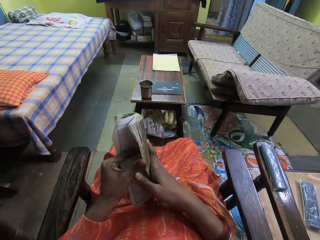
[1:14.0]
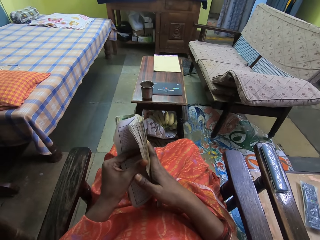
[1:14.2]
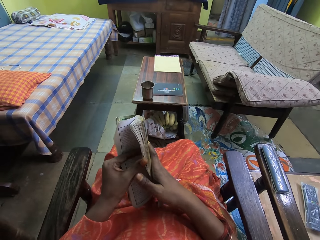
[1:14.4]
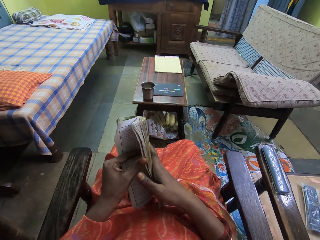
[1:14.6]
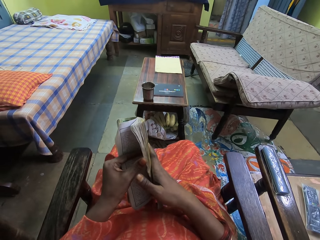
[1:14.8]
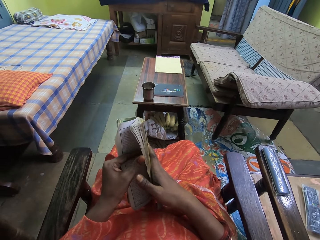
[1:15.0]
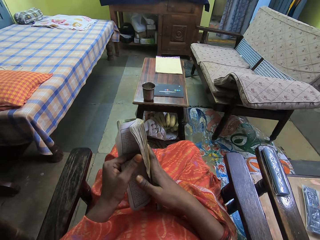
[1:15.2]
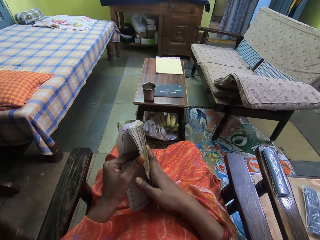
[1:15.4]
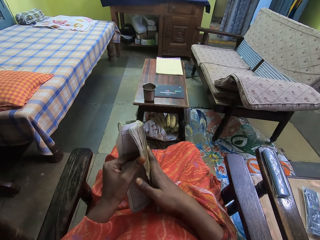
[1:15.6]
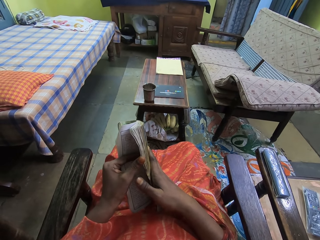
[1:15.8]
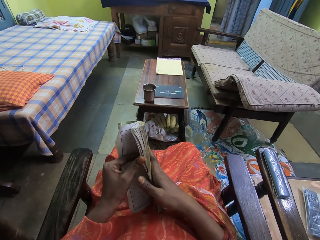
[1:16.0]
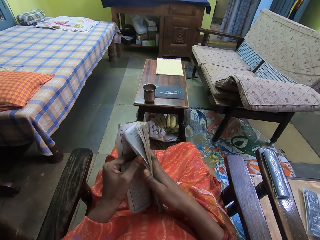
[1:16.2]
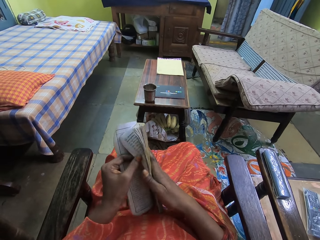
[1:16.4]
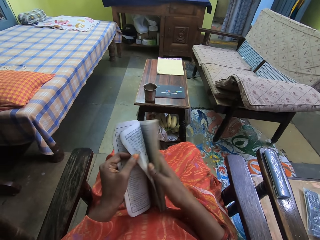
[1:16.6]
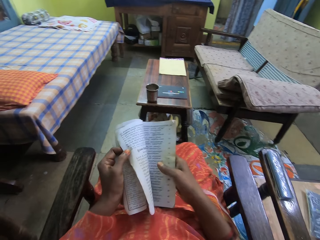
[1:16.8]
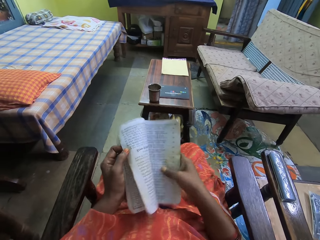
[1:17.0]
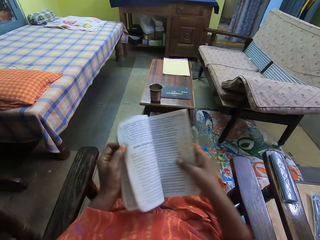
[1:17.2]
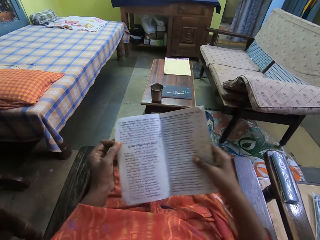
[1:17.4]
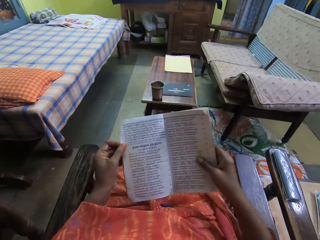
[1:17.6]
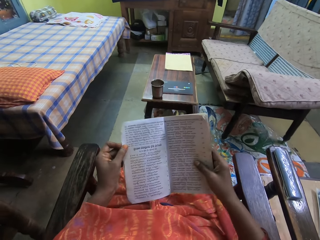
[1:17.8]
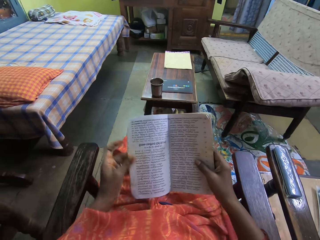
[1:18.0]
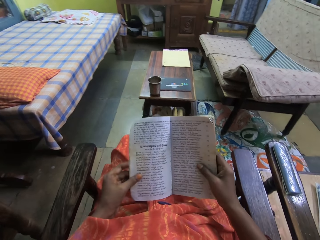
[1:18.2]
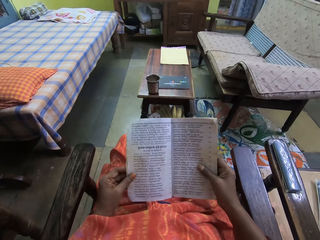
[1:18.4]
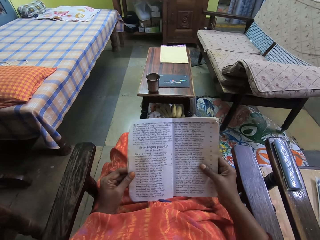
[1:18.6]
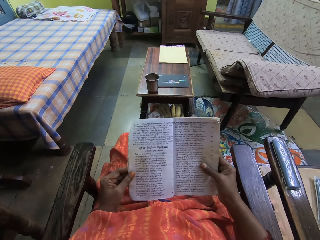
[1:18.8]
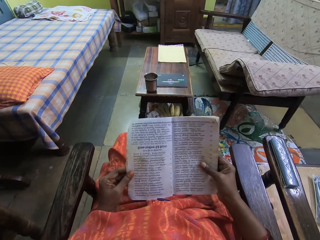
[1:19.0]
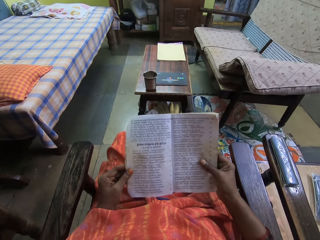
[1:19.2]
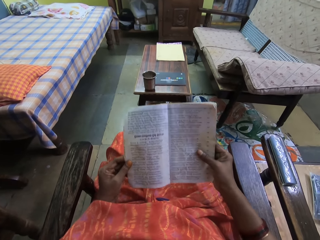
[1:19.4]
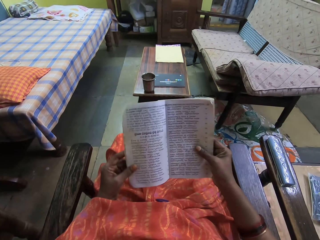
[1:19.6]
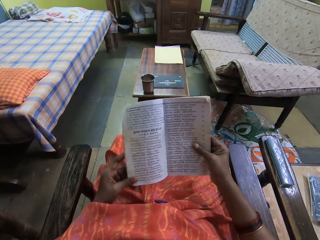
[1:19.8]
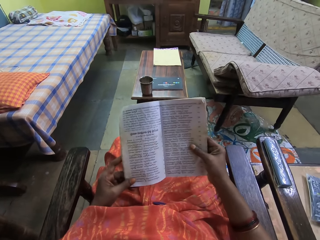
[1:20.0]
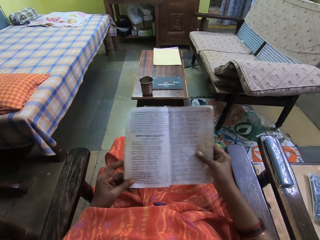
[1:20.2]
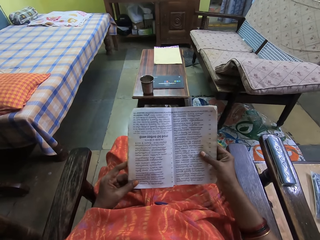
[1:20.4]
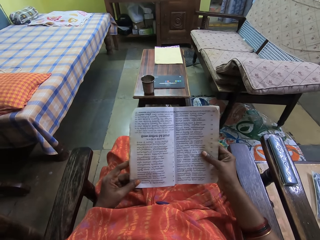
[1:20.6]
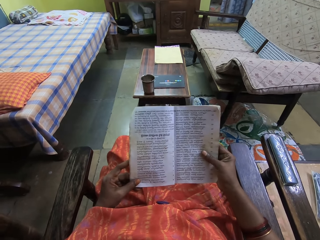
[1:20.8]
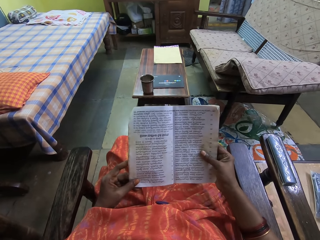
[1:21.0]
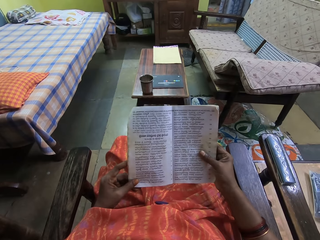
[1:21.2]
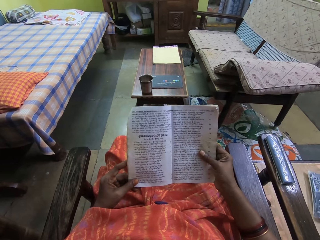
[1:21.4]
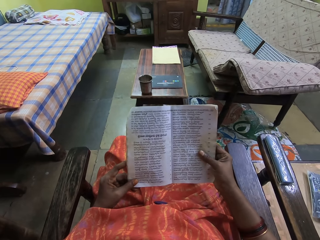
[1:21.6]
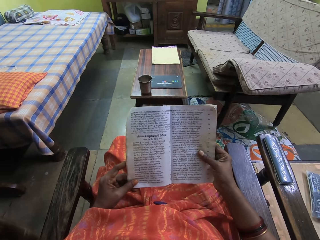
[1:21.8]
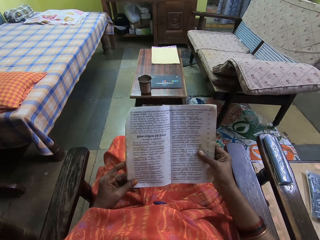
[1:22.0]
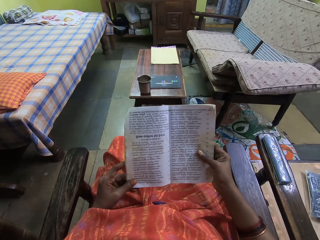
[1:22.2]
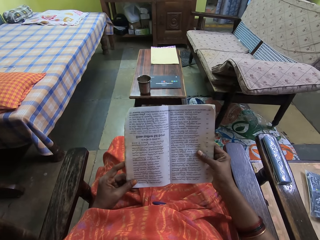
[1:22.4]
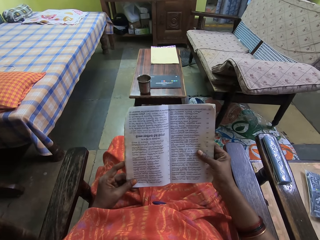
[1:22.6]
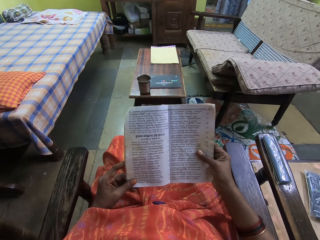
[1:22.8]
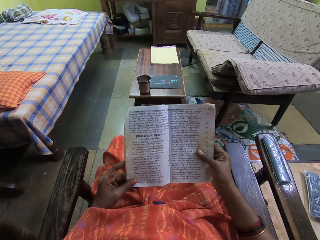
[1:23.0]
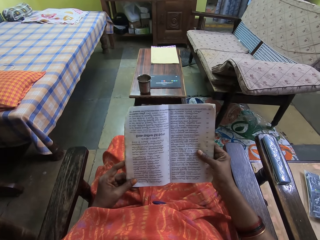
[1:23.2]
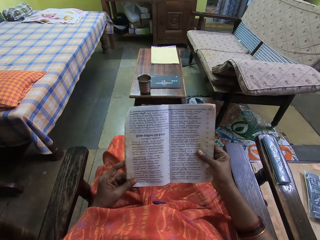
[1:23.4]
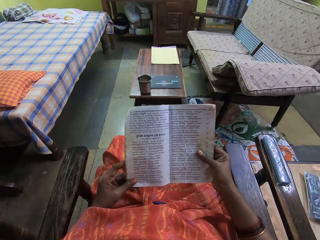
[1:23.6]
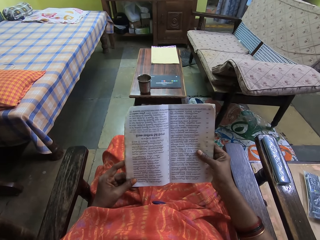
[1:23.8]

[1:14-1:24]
The camera wearer opens a page of the book with her left hand. She reads the book.

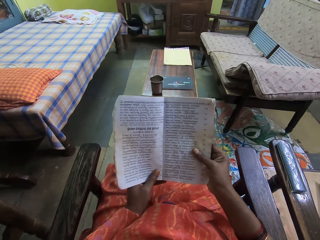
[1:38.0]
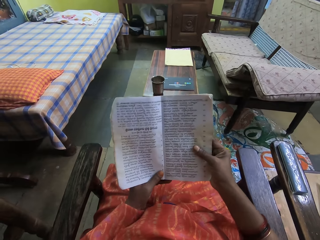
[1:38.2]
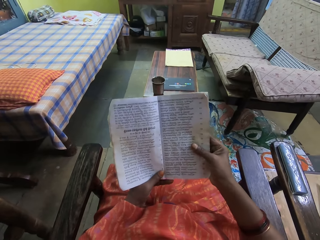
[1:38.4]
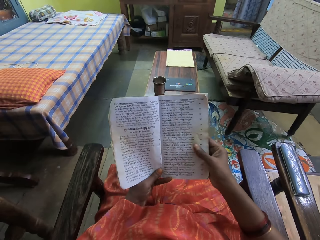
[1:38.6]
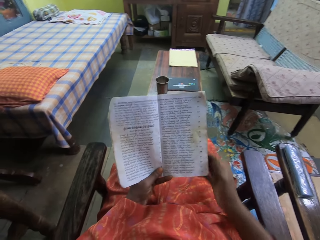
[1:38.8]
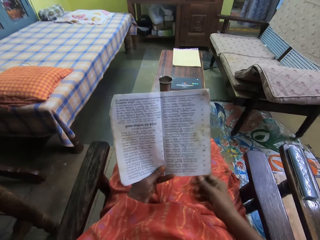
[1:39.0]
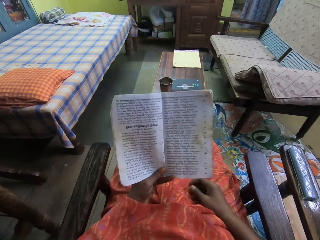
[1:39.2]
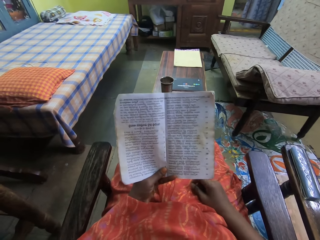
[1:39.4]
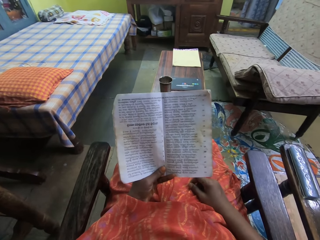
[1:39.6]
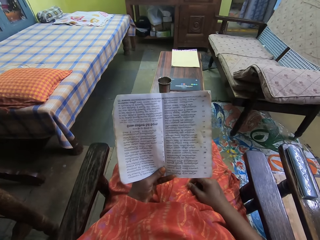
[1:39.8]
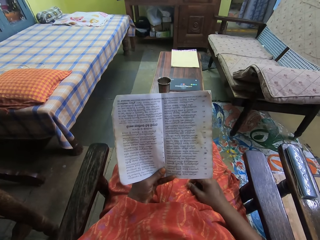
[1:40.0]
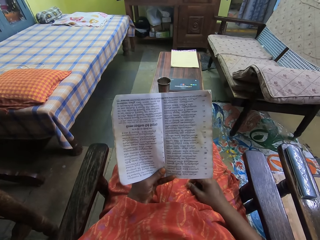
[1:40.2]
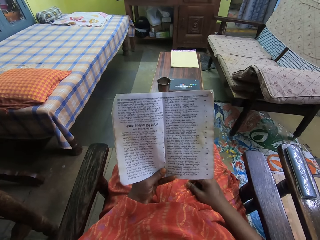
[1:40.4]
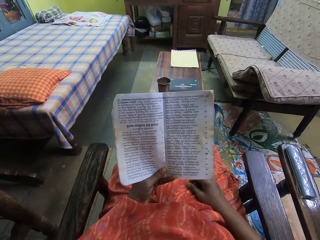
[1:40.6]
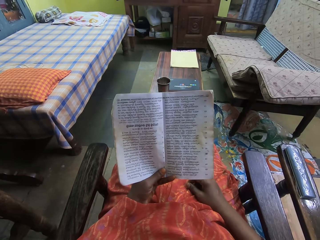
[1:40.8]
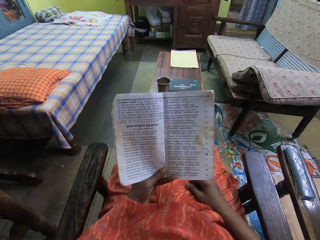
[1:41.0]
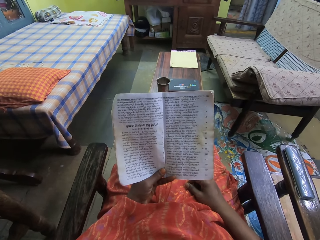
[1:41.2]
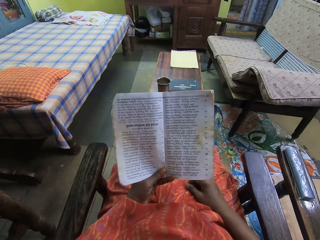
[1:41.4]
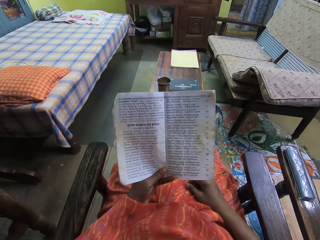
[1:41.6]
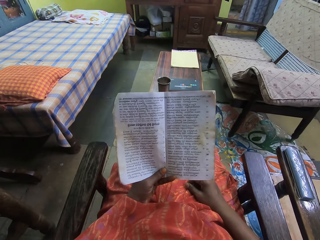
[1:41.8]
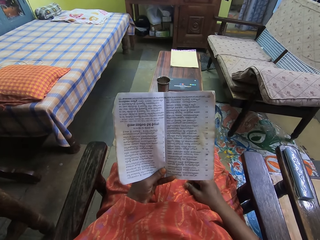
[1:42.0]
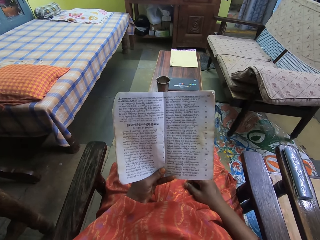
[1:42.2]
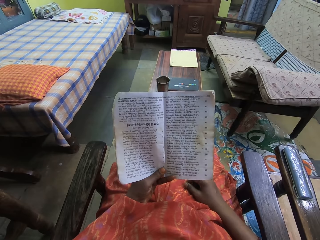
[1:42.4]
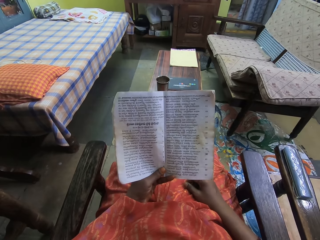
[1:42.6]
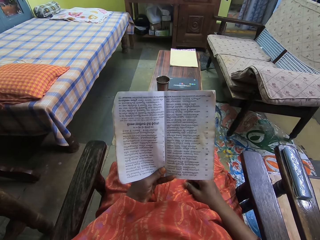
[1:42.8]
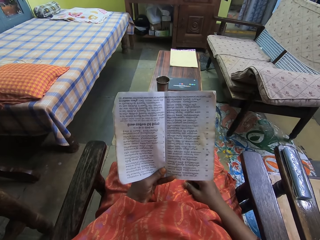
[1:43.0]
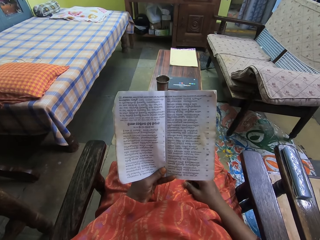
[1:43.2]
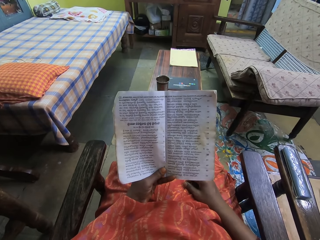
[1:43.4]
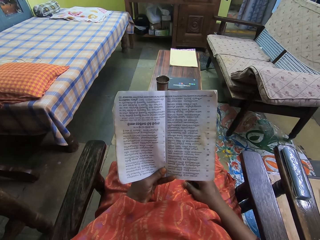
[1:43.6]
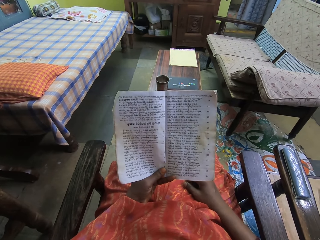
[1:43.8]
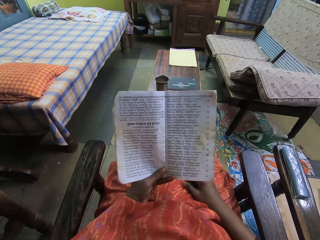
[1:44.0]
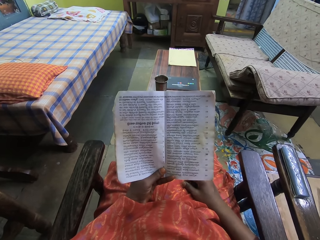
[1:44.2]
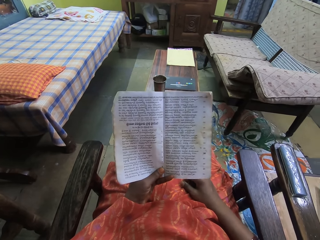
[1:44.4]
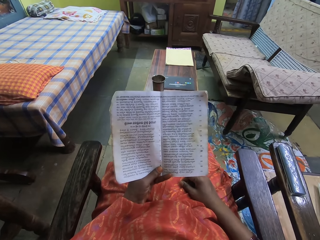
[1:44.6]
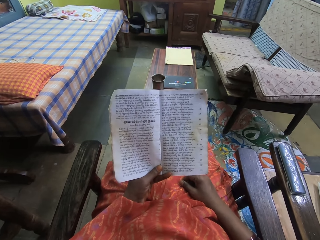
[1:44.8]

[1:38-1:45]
The camera wearer places her right hand on her lap. She reads the book.

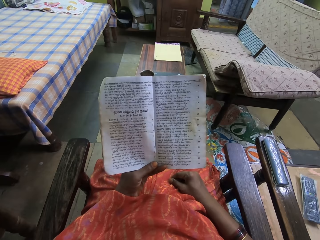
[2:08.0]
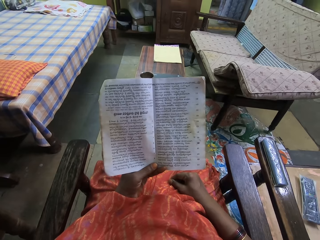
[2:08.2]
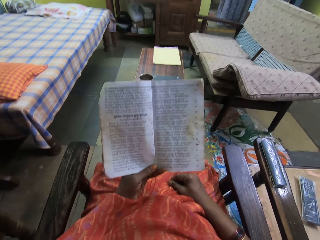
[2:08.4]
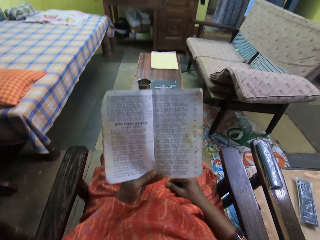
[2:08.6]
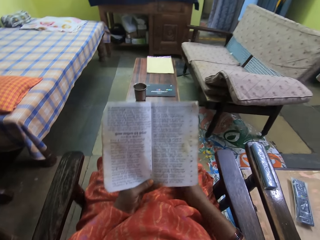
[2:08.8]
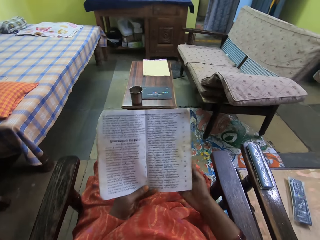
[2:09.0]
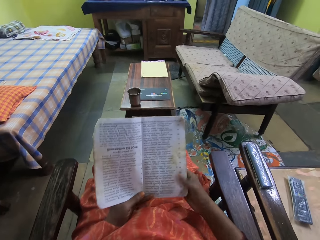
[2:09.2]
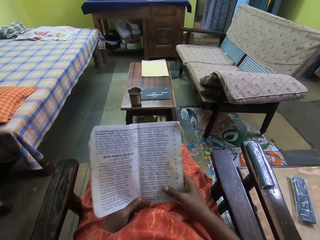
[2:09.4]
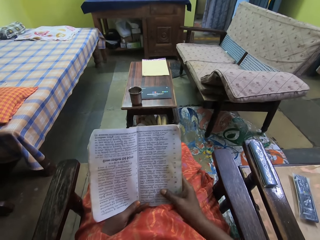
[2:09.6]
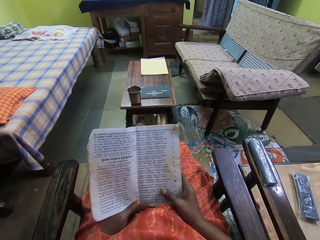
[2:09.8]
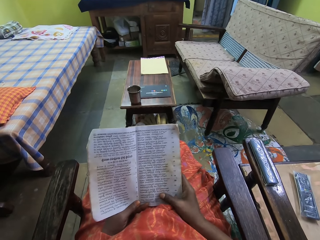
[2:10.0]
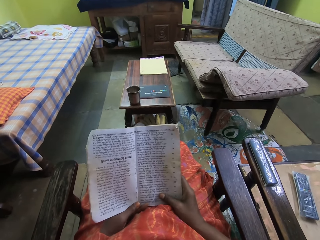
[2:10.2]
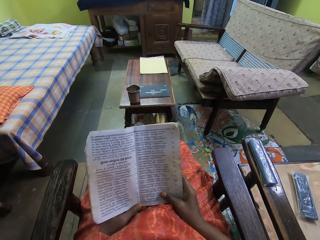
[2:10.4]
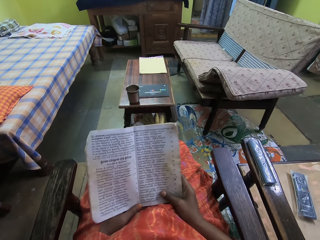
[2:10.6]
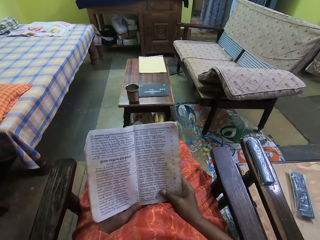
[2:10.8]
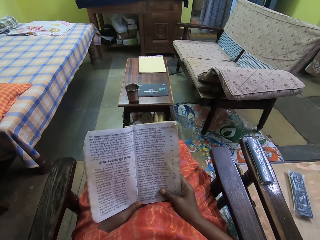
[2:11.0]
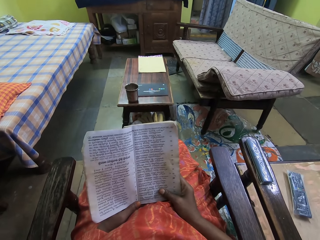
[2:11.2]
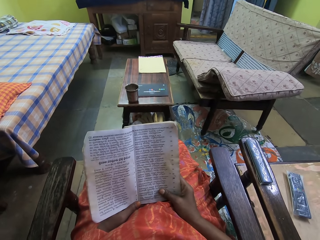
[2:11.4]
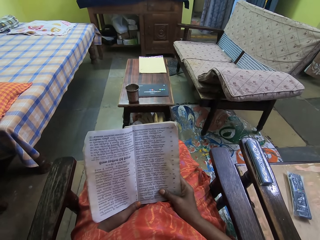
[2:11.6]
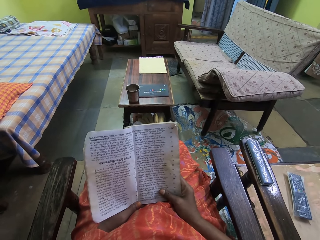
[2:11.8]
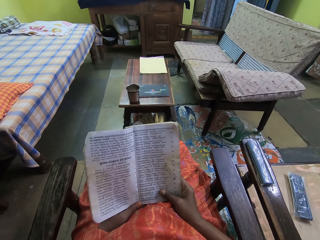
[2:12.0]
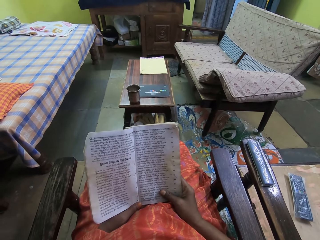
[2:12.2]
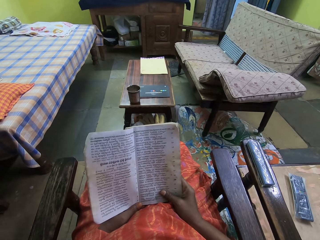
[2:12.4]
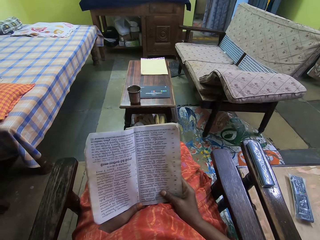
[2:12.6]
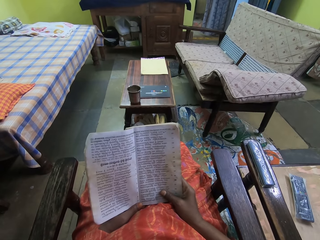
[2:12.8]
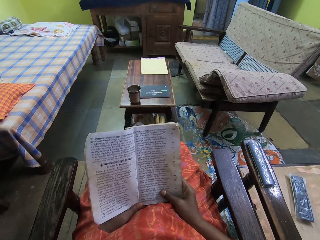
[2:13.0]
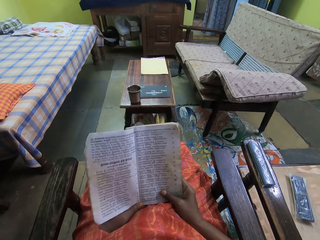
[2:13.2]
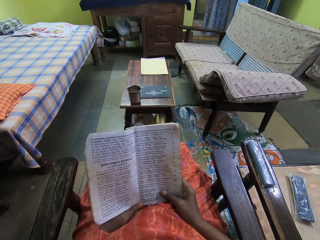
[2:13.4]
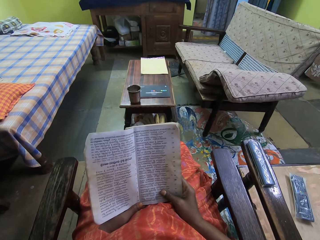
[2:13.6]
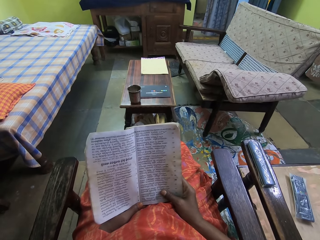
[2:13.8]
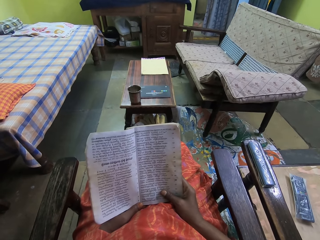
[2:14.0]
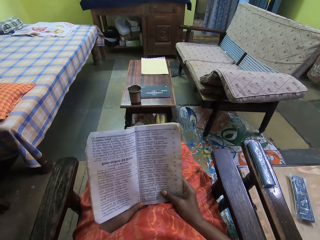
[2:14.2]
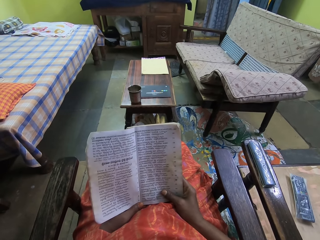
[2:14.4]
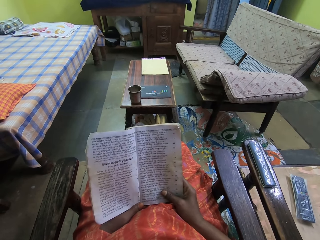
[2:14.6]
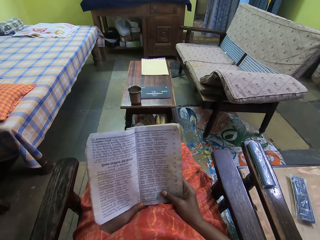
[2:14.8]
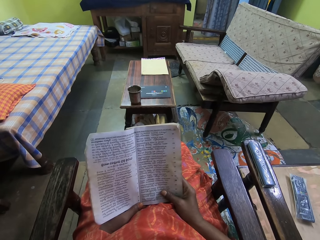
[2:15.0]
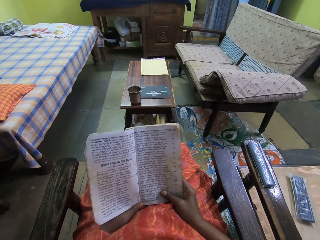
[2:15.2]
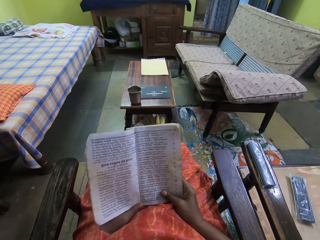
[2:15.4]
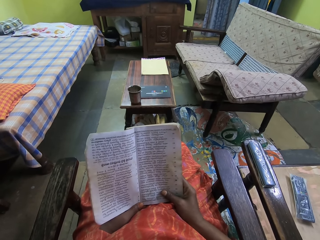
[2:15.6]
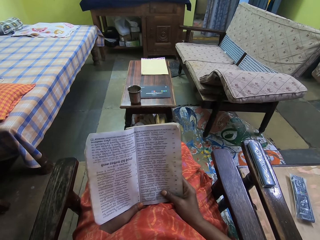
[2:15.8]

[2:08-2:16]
The camera wearer holds the book with both hands. She reads the book.
